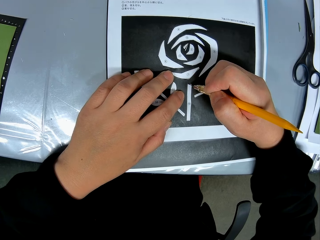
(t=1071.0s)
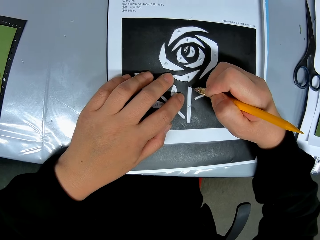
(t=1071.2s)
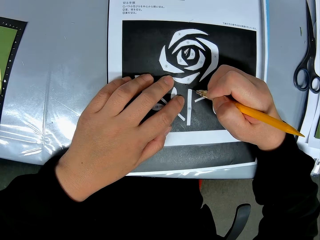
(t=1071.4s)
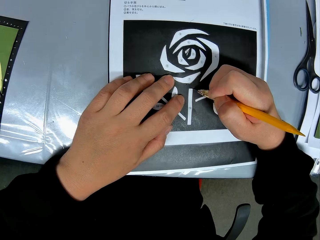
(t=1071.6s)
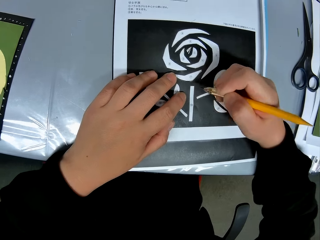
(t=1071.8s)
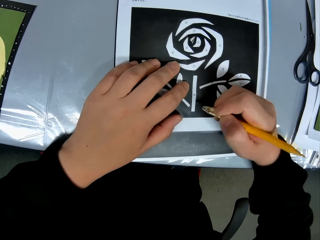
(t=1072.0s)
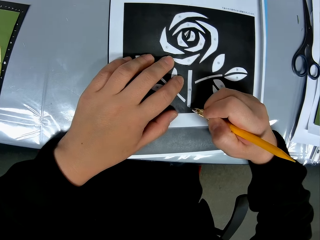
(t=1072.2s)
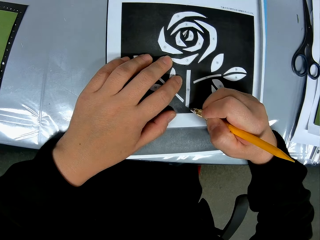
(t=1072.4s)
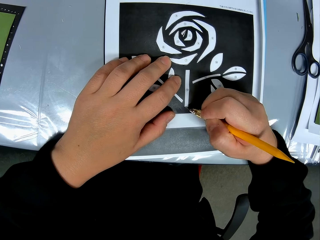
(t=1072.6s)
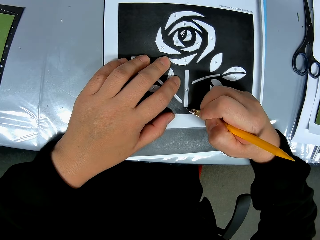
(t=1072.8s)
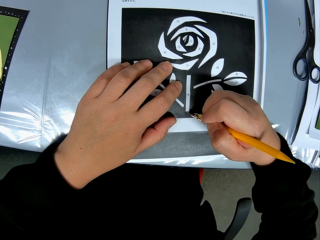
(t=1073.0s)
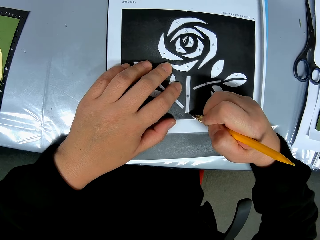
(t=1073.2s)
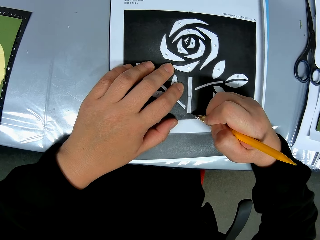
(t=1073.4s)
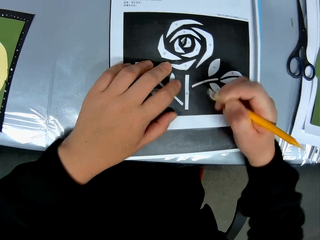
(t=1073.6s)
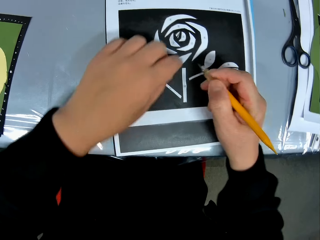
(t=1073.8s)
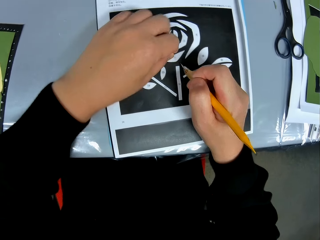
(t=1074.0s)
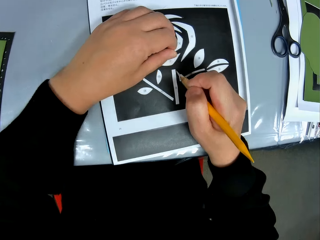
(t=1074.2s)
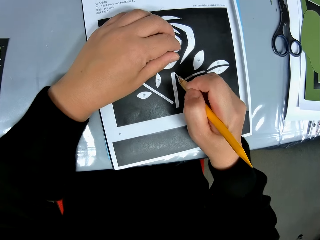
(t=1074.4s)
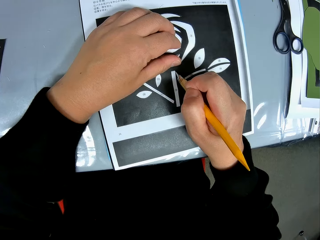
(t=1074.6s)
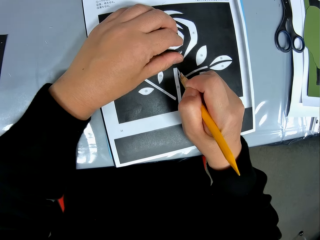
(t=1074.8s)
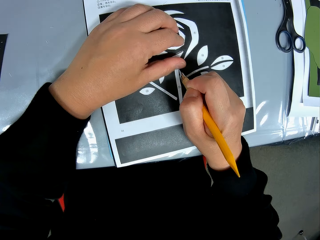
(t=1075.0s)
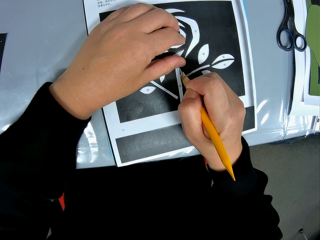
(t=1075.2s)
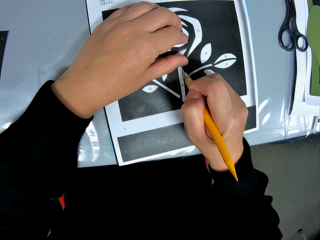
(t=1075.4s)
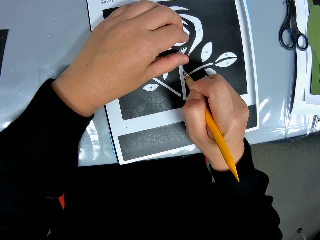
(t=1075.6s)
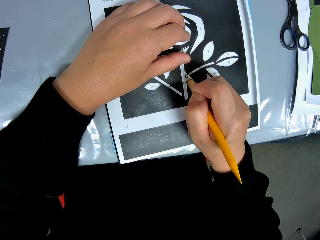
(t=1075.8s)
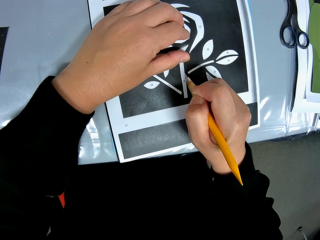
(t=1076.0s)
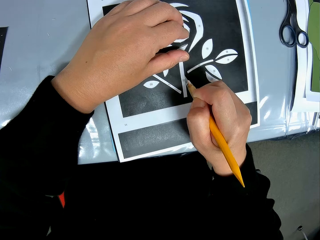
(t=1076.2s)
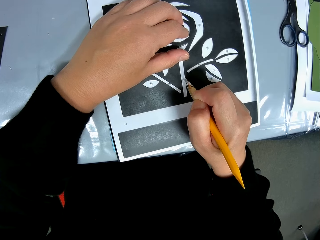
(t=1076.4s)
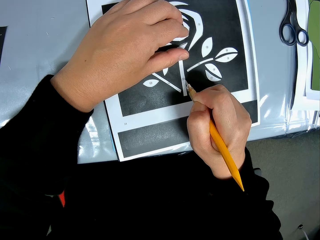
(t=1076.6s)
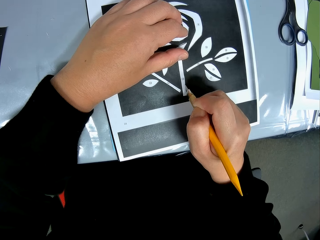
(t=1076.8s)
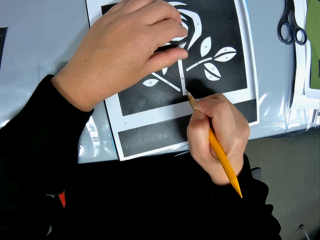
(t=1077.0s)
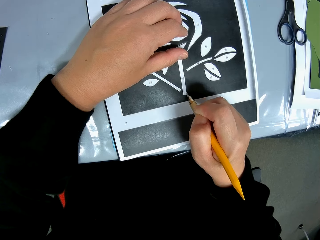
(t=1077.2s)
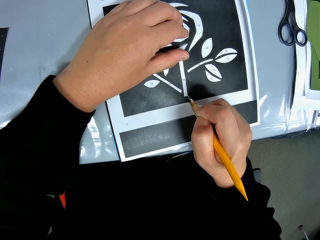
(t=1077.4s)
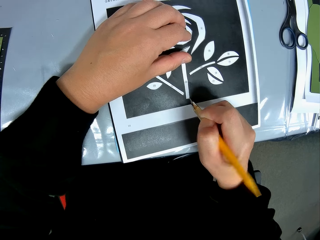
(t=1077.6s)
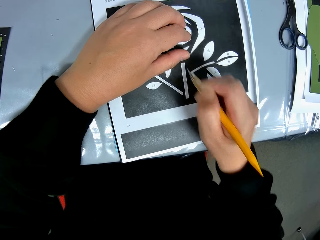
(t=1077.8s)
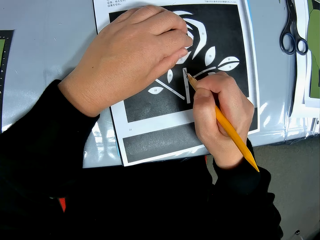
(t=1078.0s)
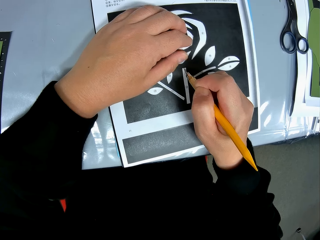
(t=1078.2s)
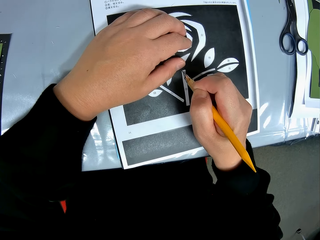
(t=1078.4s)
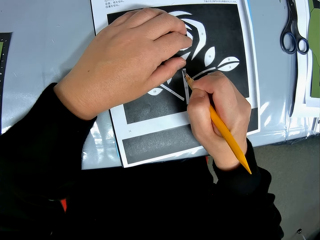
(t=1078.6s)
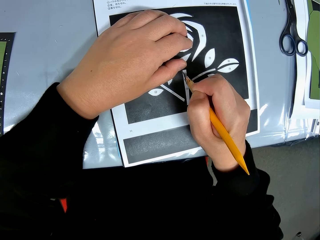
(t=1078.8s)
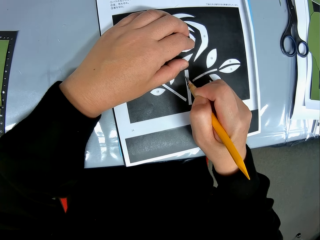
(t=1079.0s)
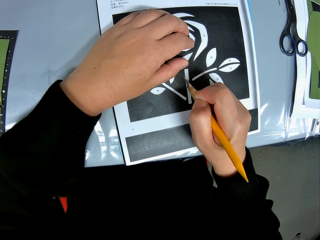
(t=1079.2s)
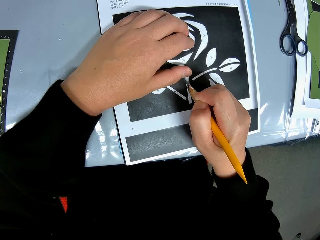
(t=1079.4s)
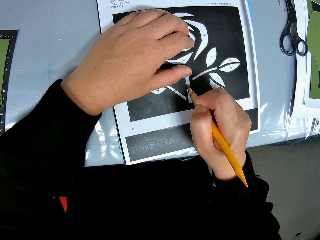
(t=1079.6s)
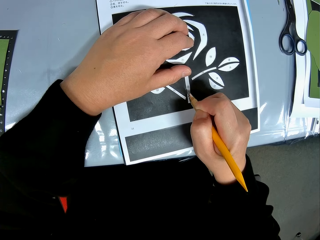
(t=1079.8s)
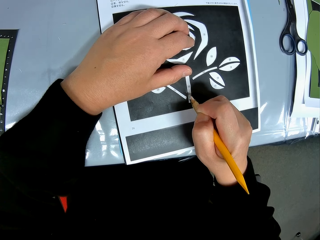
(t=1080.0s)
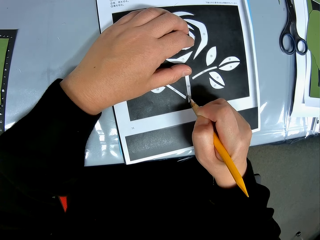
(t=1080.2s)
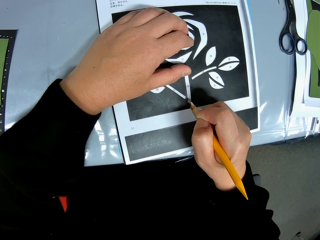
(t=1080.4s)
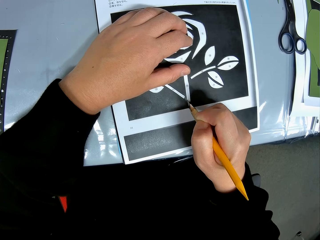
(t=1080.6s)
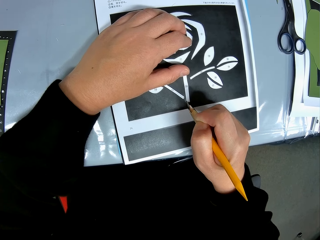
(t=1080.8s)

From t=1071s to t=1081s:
The camera wearer continues tracing.

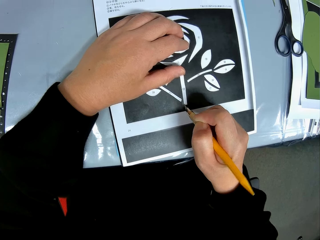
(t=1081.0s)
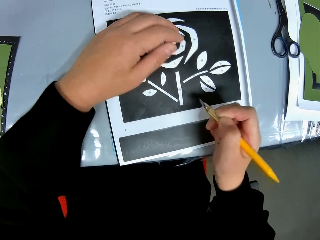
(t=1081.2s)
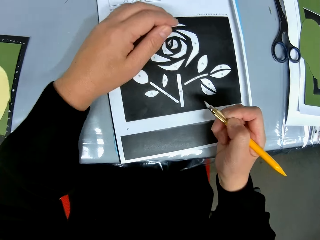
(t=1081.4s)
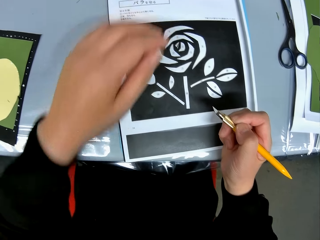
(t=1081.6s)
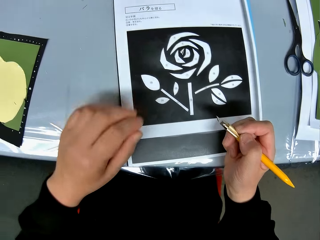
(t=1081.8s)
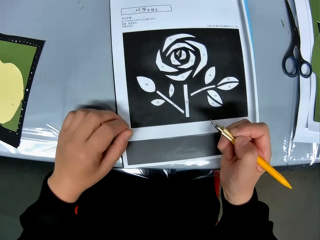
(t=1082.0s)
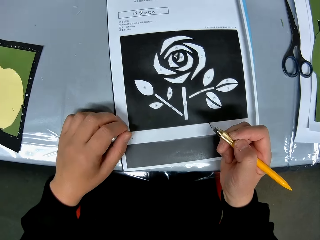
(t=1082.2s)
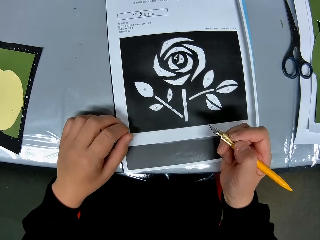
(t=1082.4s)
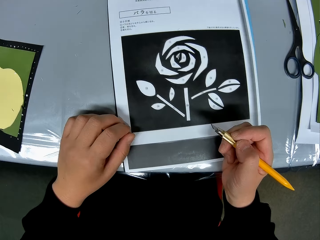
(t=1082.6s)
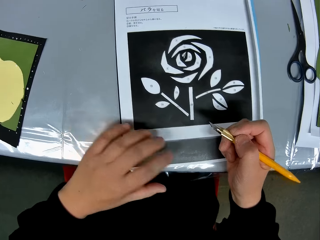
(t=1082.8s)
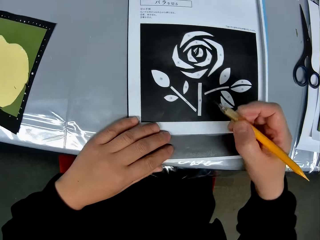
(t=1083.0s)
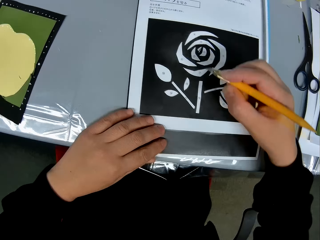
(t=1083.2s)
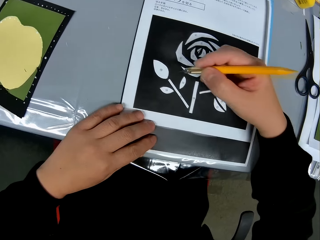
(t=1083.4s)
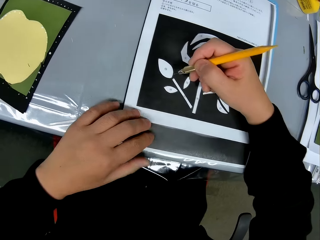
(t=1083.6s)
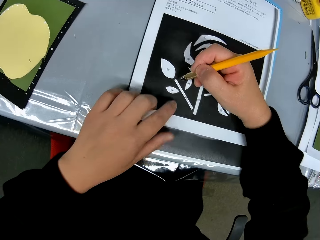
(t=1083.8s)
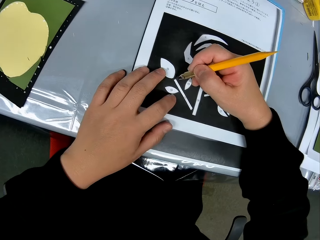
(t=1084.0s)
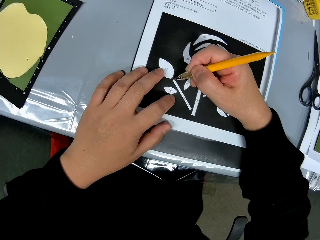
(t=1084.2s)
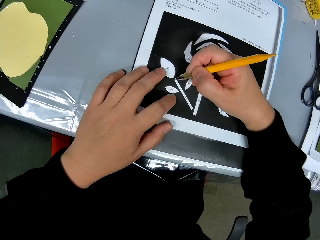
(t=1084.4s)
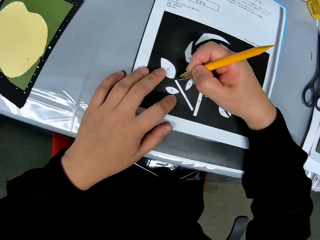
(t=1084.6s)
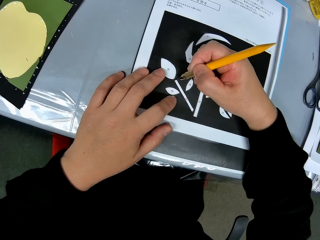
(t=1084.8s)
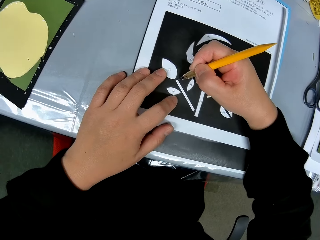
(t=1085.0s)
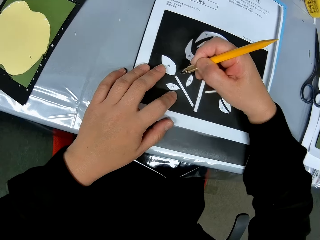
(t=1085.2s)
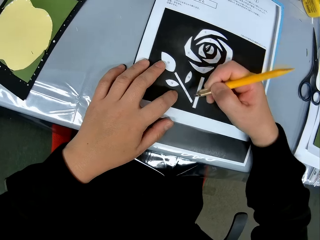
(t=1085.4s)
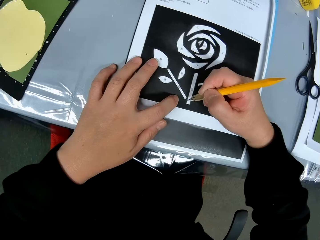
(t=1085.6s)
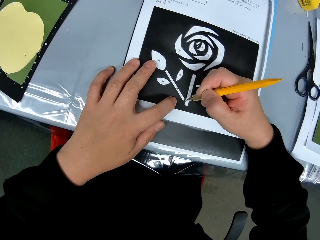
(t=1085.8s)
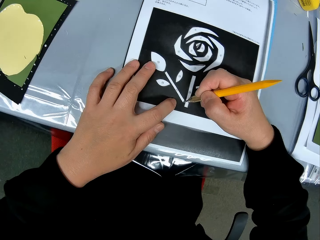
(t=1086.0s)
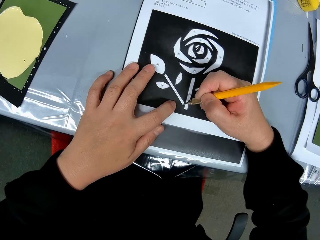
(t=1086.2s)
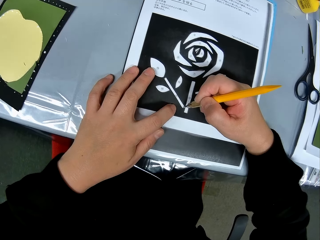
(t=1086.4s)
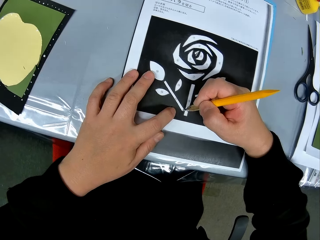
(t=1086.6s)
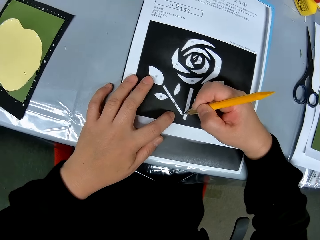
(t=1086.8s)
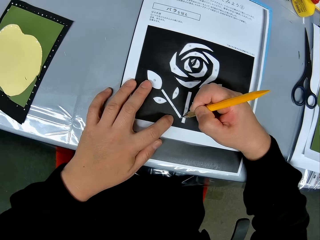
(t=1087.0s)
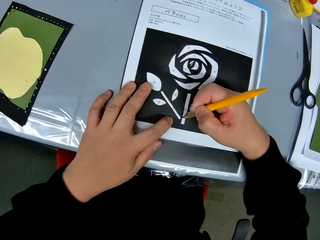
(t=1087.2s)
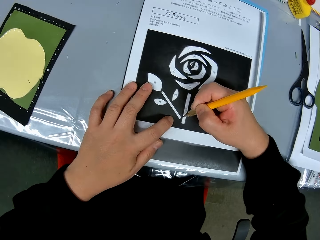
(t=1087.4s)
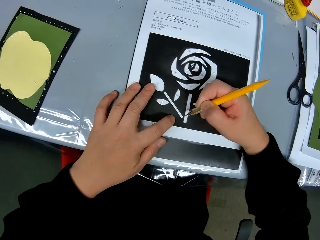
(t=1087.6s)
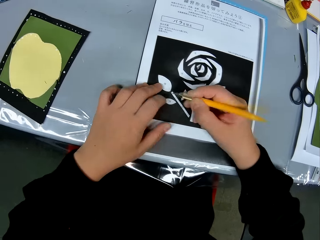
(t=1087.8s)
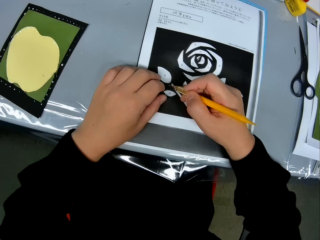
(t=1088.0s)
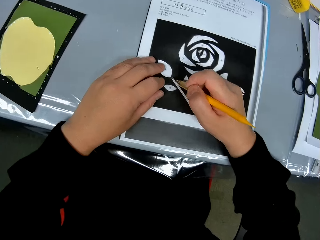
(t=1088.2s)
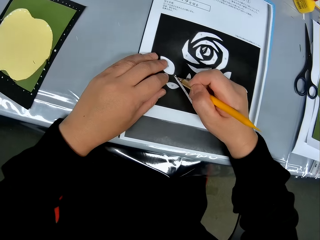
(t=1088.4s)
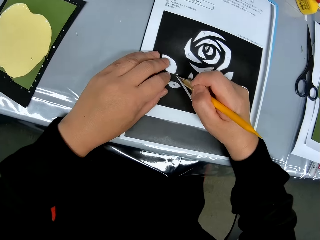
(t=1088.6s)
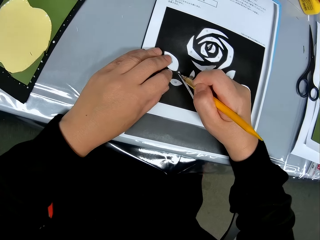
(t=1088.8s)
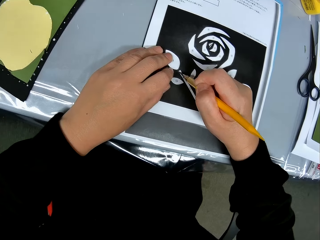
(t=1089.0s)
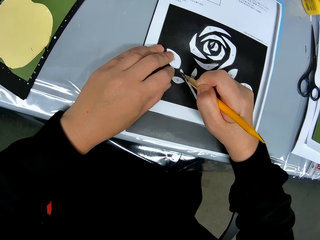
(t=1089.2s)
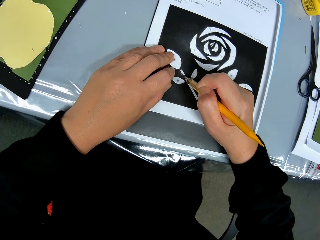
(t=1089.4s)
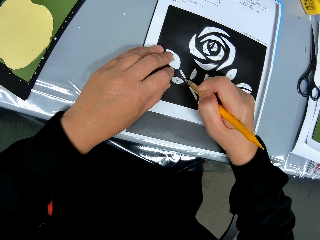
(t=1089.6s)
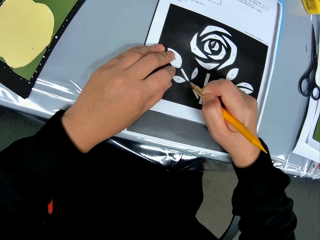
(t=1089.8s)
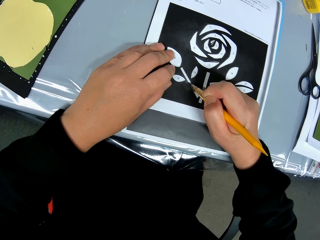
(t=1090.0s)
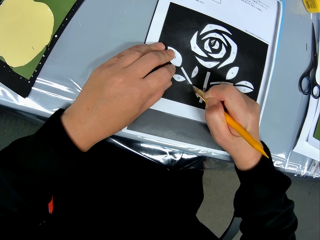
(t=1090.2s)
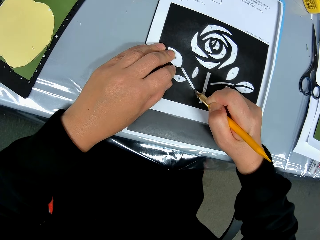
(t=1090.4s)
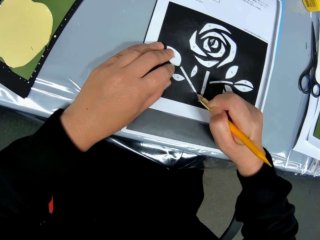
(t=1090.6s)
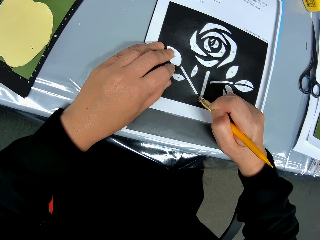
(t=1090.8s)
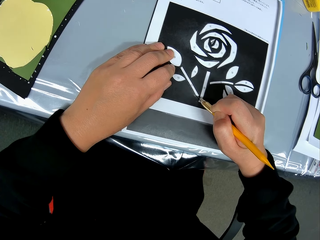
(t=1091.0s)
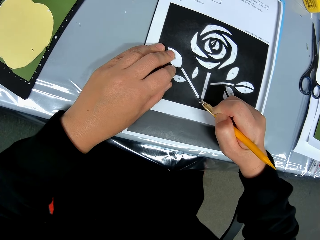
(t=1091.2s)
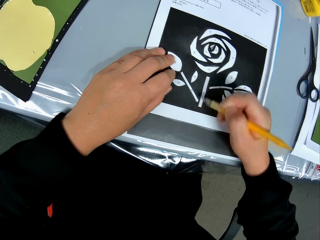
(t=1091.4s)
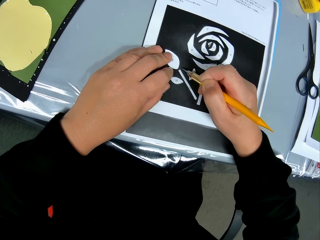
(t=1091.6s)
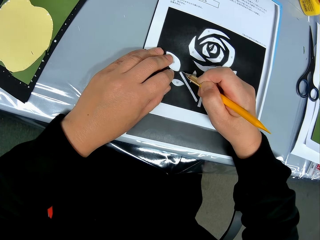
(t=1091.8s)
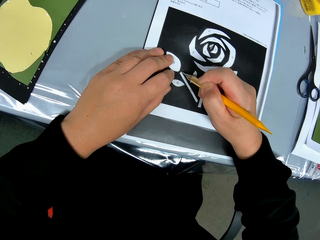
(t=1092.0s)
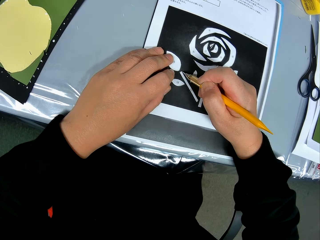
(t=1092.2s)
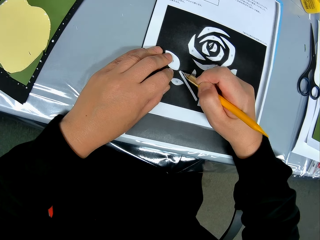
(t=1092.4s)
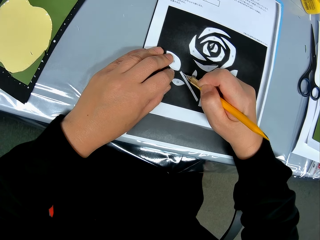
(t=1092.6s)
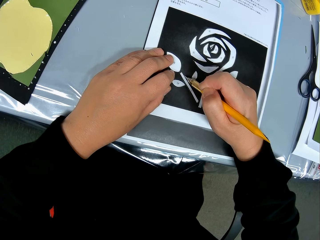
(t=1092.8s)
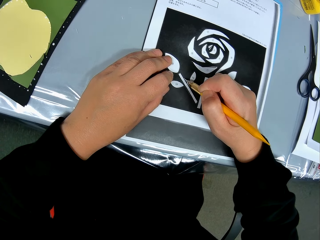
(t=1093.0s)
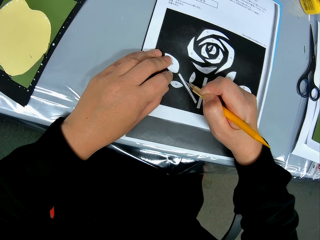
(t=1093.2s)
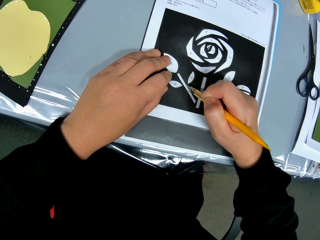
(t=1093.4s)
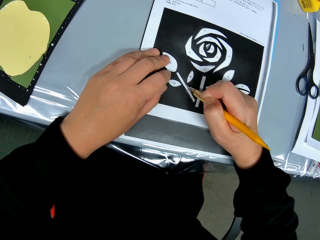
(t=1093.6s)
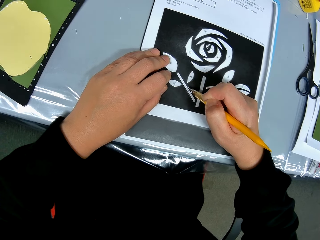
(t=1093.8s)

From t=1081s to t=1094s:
The camera wearer checks the drawing on the paper. He moves his hand from the paper. He adjusts the position of the paper on the table again. He holds the sketching paper. He continues tracing the drawing on the paper with the craft knife. He makes a mark with a pen on the drawing. He makes another mark. He continues tracing.
